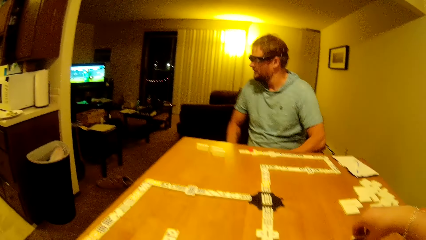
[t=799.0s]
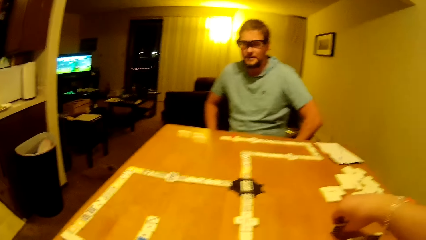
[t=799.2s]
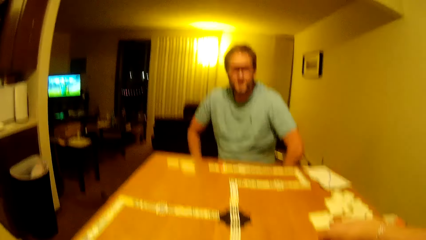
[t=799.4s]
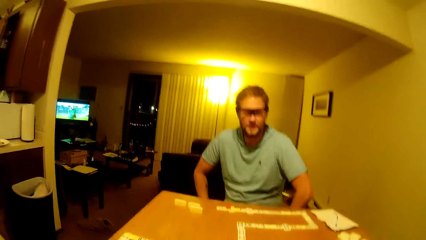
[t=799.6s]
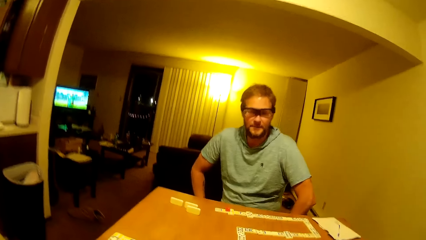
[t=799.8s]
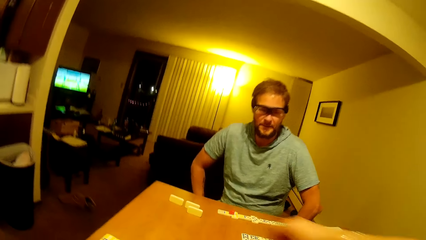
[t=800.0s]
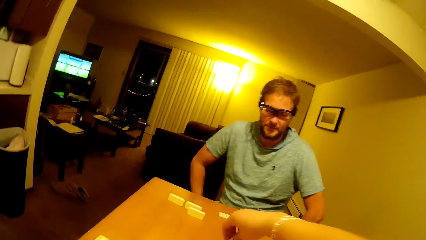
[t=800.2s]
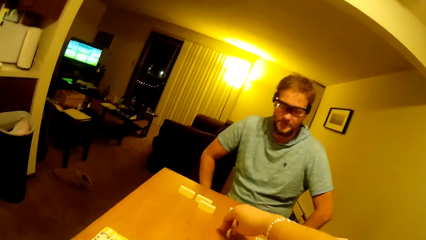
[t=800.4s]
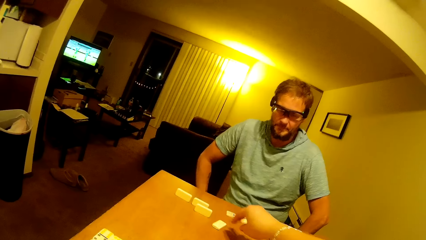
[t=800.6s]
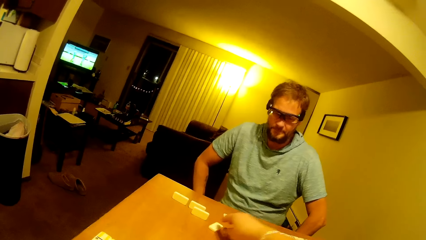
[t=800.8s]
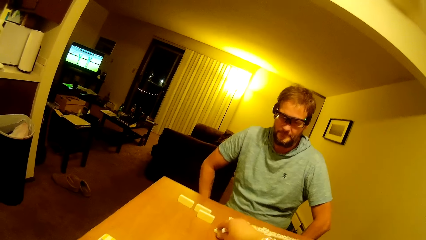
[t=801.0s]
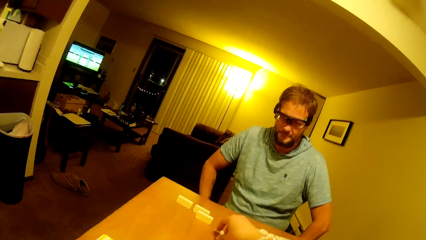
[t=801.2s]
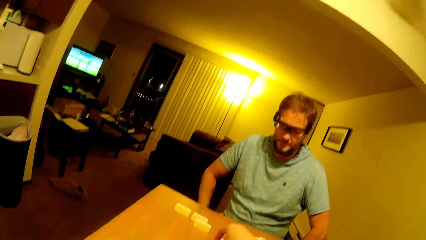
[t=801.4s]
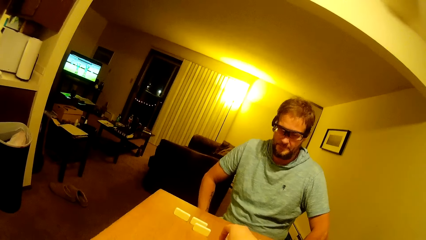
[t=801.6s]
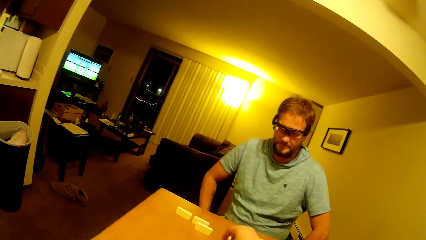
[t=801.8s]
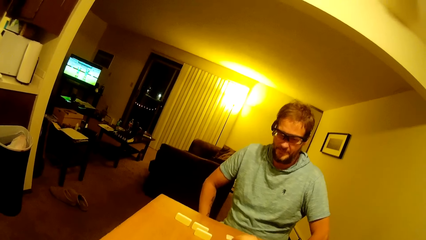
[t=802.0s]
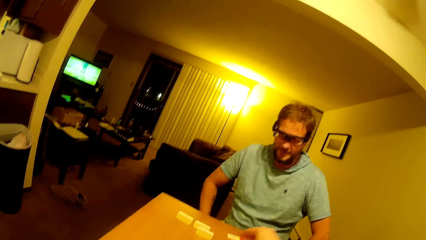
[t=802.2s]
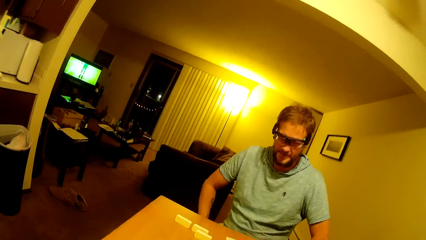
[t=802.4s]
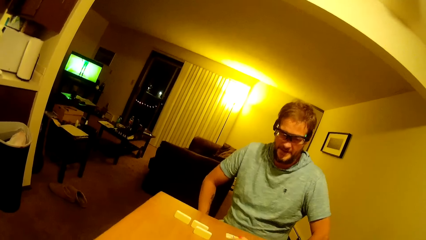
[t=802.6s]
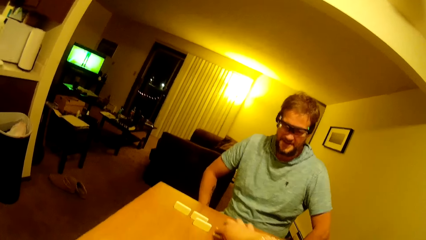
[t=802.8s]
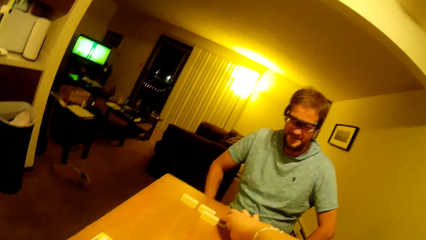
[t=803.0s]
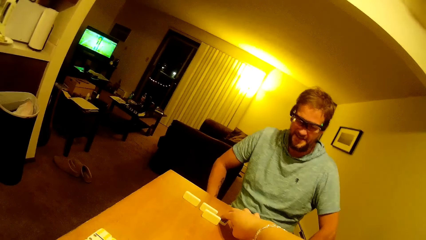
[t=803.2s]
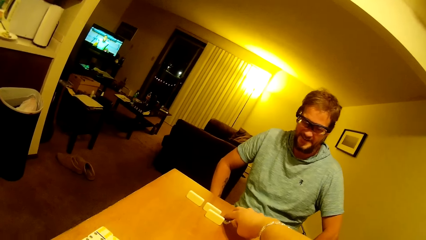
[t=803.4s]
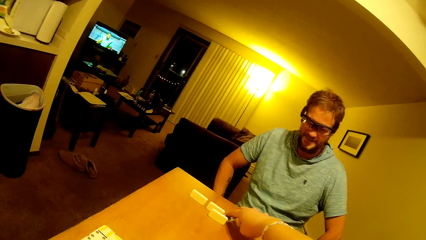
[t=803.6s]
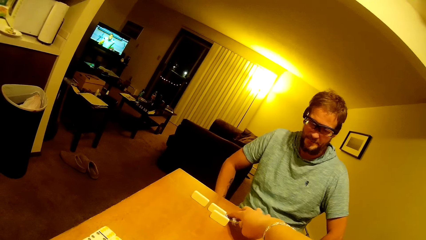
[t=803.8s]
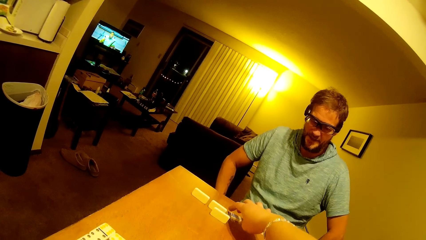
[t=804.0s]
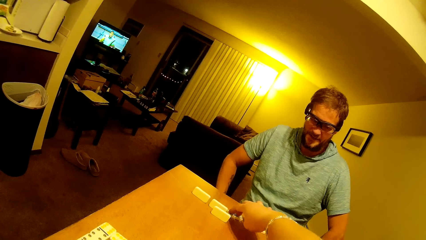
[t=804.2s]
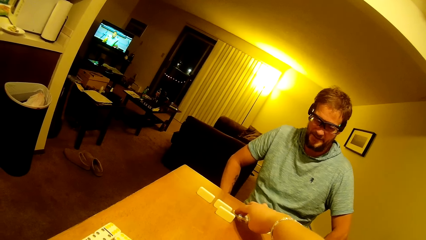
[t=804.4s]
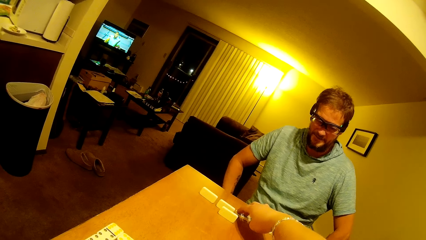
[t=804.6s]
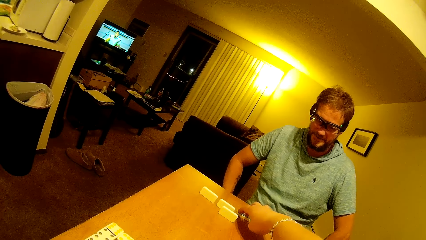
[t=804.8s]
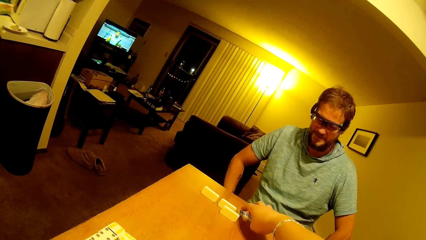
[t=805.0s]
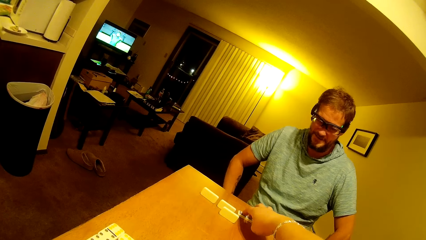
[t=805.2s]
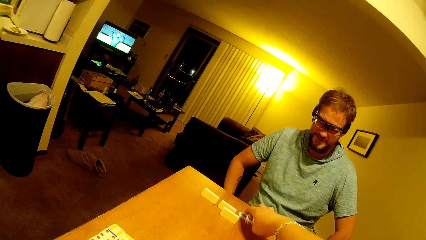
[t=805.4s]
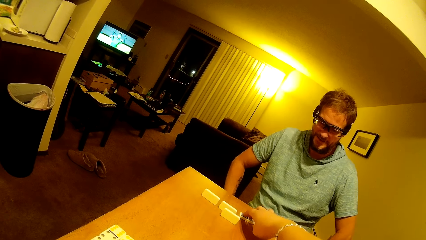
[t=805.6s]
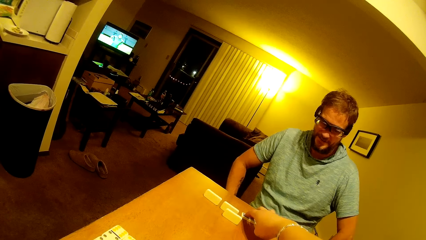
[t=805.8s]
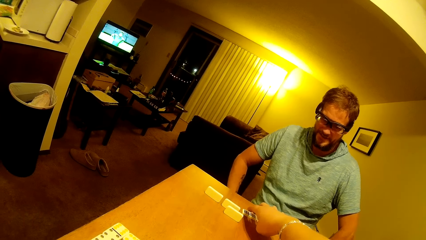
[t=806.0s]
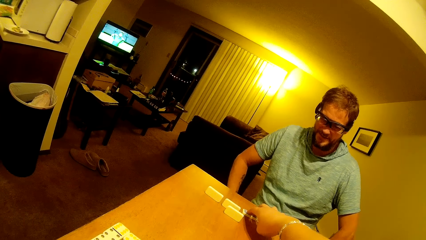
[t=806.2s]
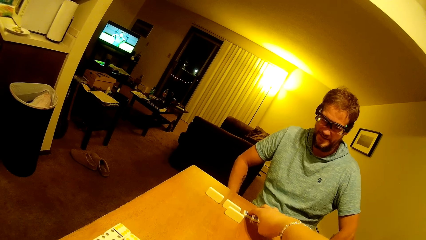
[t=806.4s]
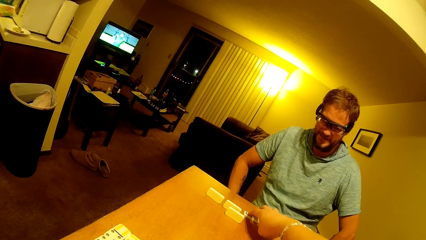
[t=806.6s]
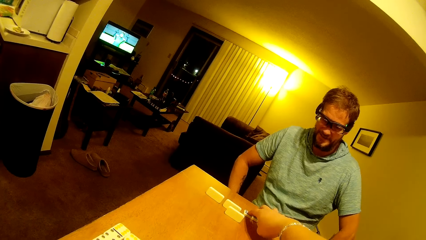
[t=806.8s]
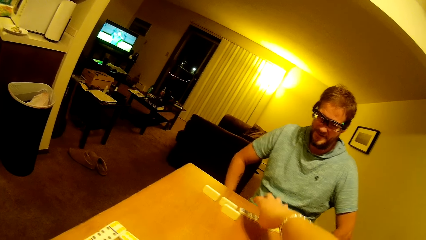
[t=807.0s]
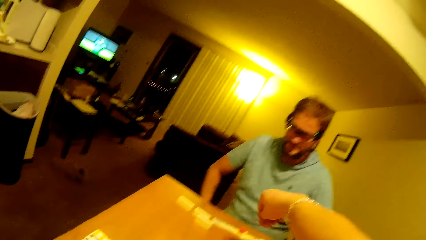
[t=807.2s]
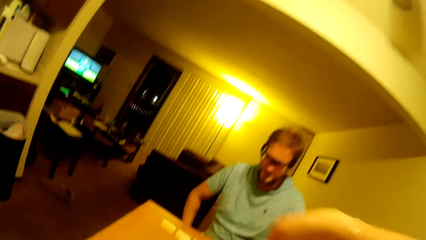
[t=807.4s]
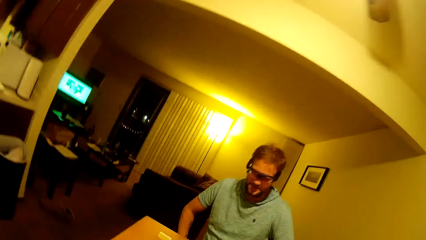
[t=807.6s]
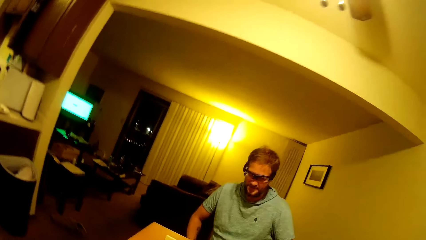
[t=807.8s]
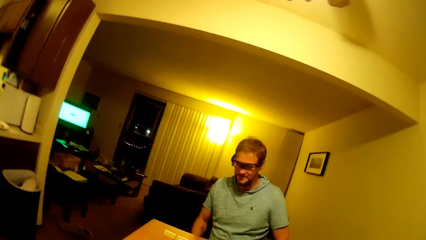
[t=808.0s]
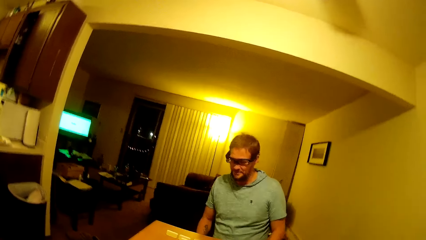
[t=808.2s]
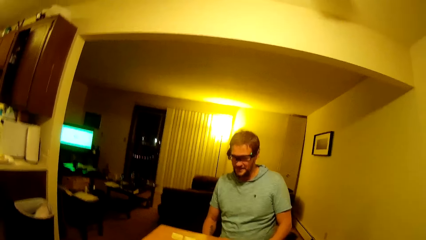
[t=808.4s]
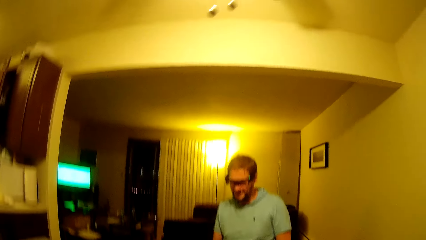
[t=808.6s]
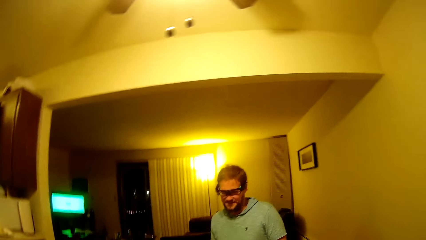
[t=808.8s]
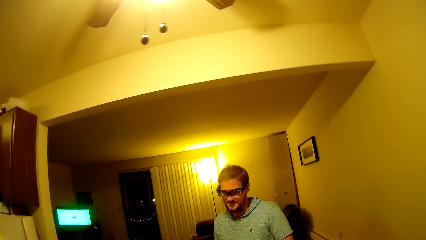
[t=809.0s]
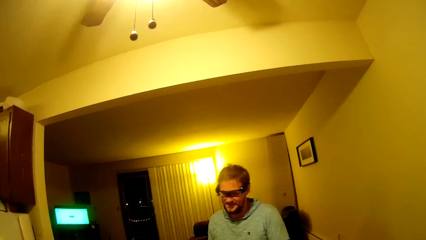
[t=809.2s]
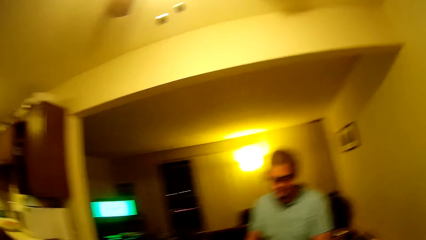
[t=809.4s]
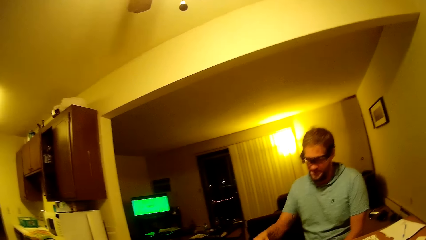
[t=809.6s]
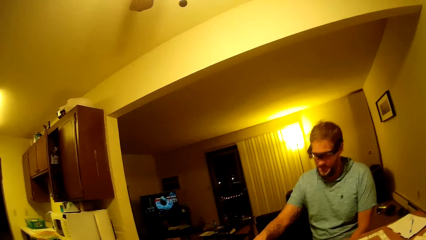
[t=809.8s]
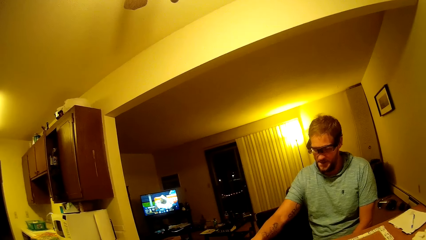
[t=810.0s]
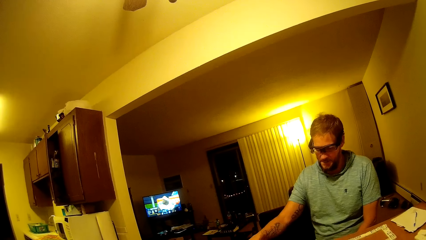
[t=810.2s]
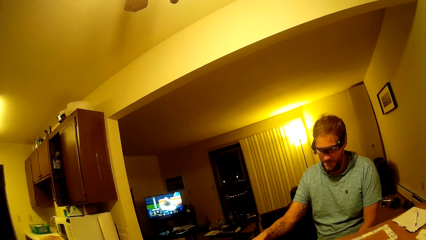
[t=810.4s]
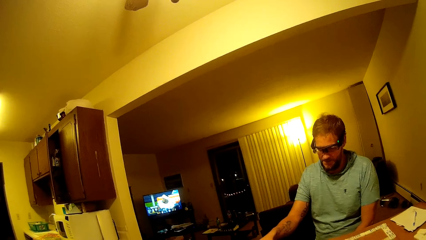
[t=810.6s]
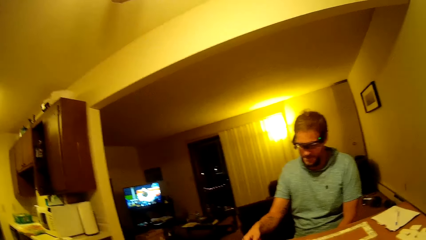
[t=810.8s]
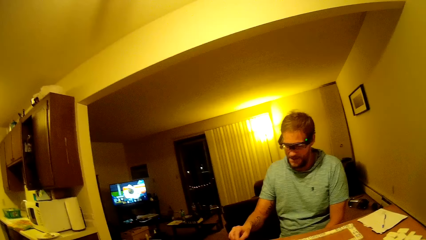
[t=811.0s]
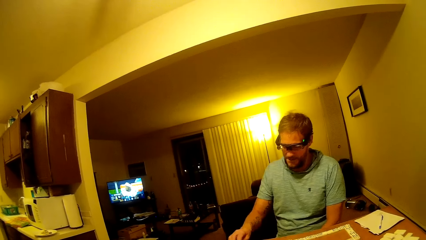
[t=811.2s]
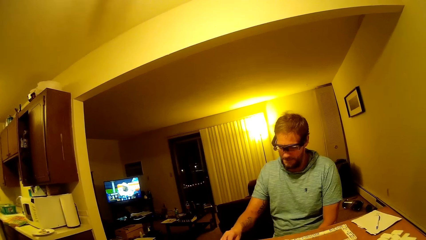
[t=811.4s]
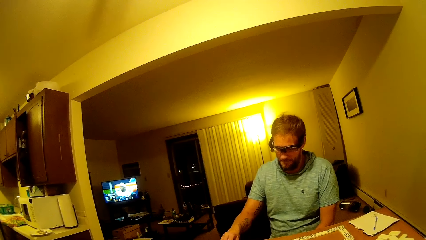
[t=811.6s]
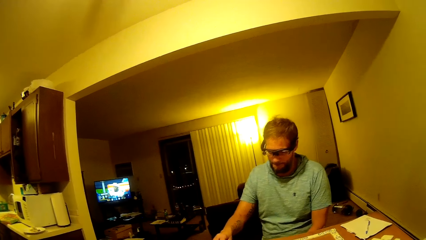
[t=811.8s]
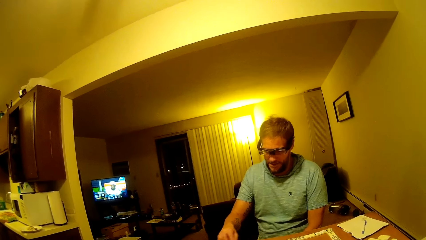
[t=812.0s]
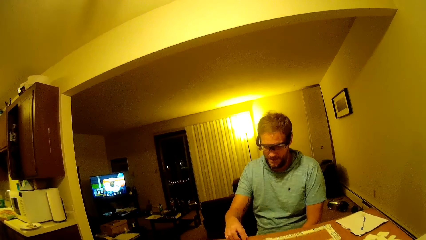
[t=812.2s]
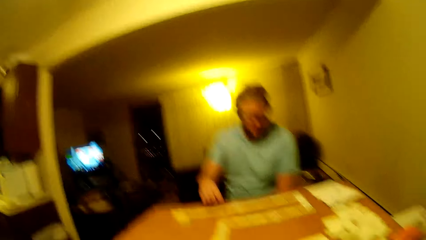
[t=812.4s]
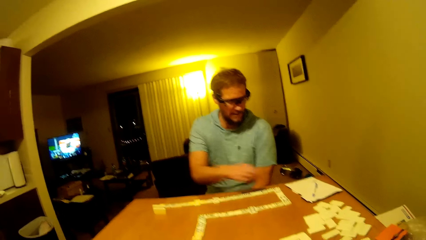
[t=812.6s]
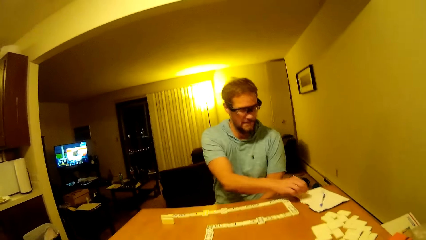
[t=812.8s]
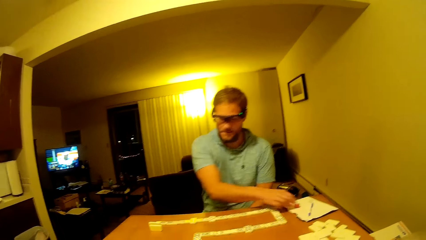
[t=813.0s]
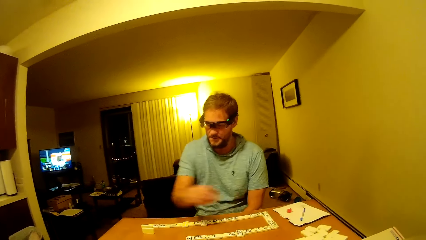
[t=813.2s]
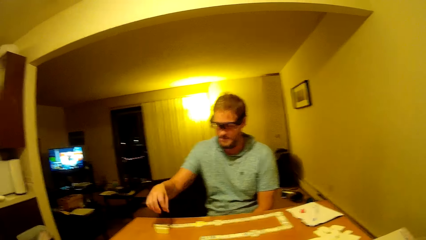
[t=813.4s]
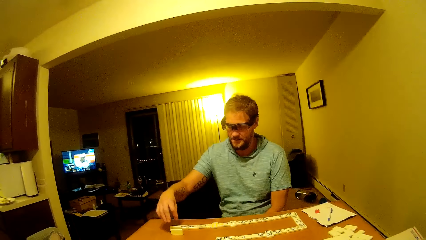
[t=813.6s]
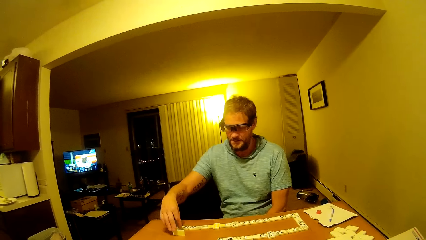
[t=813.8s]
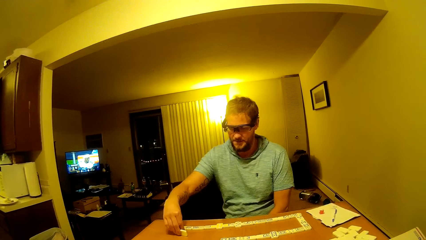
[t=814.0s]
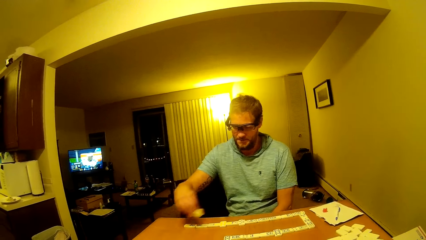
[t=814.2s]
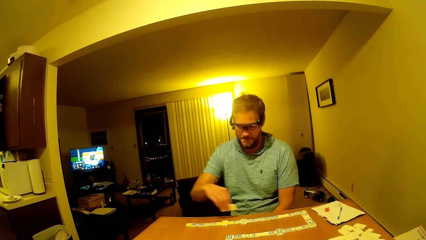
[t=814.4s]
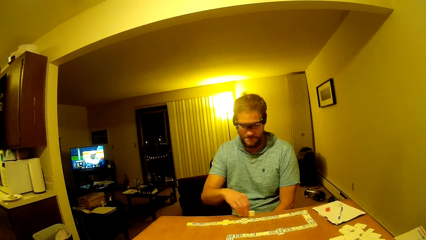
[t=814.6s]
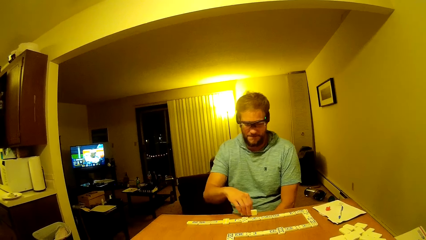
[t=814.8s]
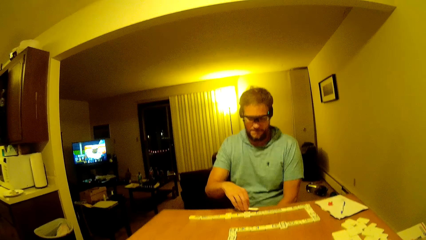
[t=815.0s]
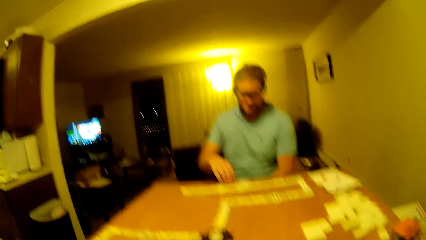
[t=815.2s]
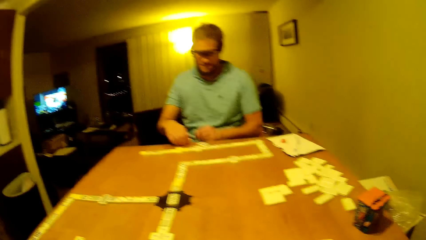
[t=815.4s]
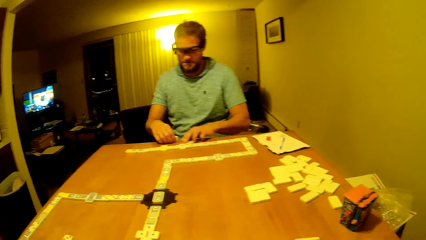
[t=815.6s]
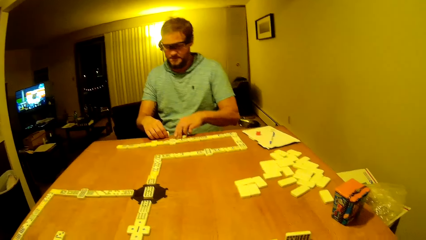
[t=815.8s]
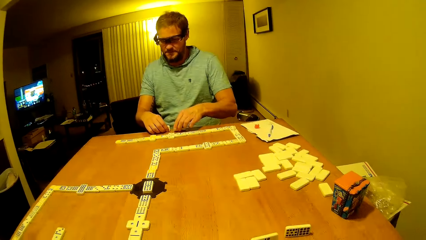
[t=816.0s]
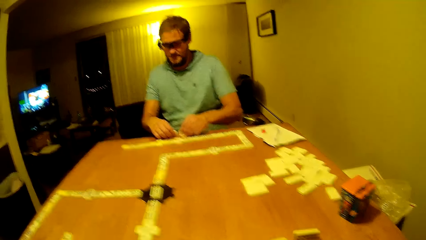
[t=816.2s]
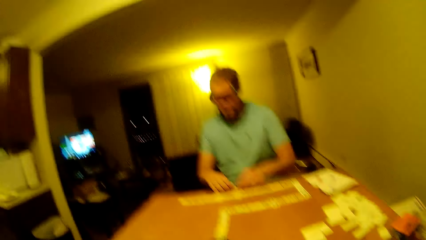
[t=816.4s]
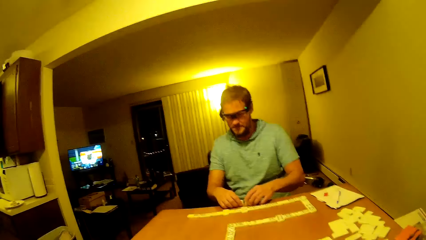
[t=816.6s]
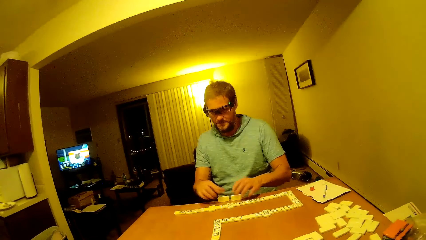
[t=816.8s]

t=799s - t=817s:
The camera wearer picks up a domino piece. They place the domino piece to continue the game. They look around.
